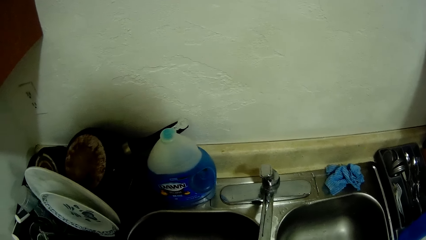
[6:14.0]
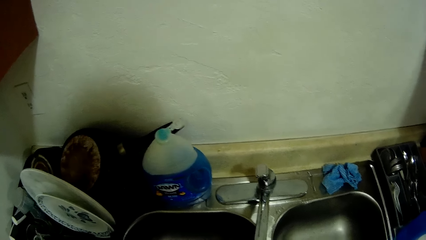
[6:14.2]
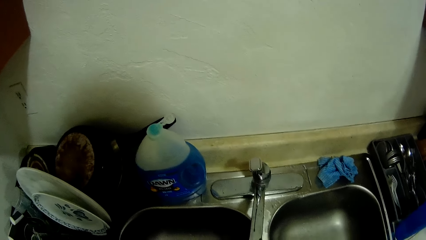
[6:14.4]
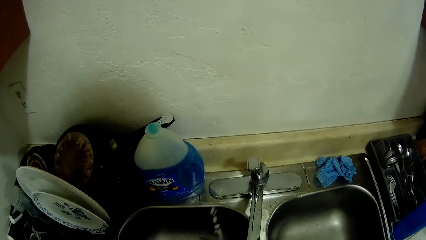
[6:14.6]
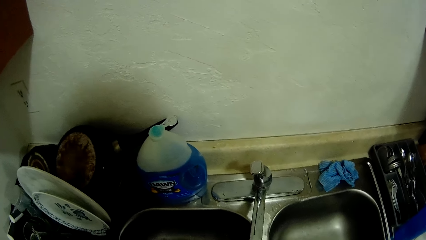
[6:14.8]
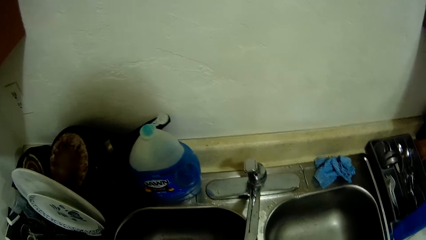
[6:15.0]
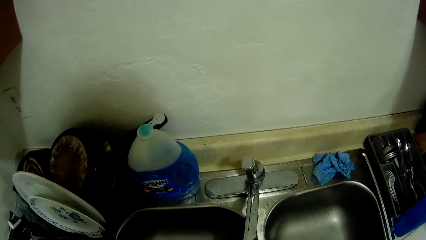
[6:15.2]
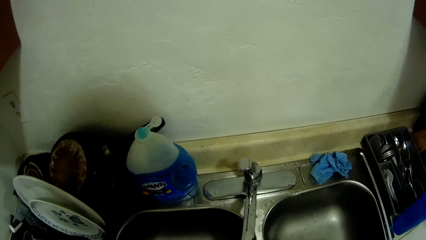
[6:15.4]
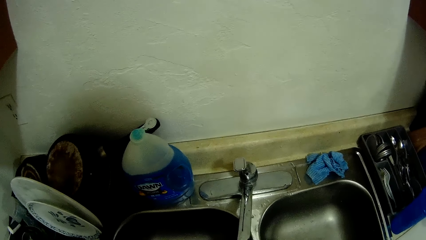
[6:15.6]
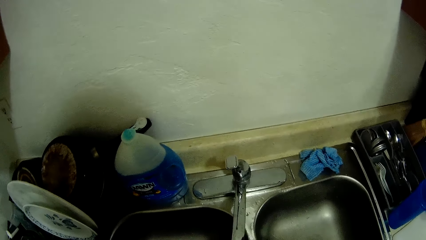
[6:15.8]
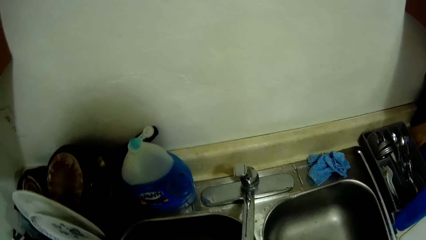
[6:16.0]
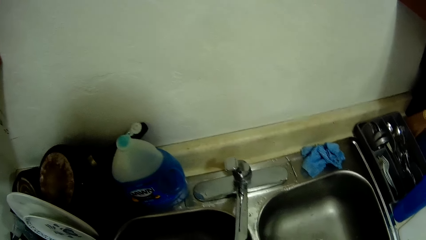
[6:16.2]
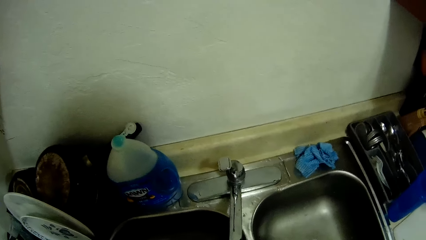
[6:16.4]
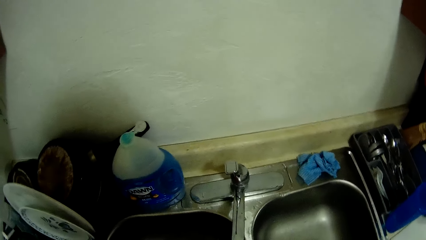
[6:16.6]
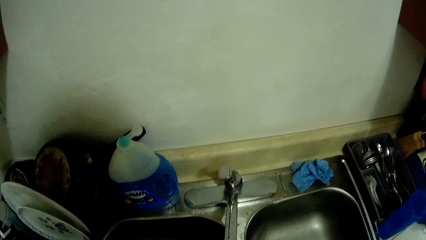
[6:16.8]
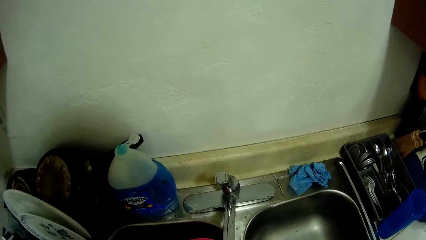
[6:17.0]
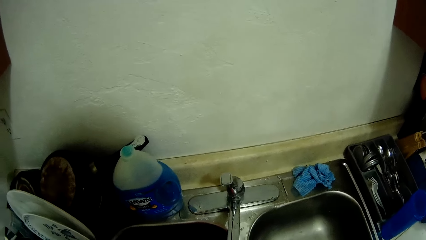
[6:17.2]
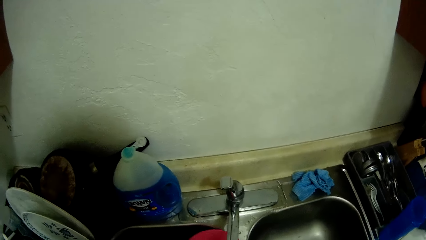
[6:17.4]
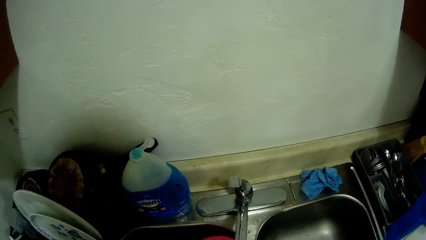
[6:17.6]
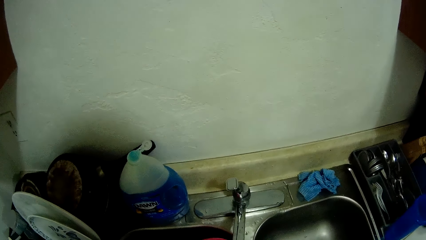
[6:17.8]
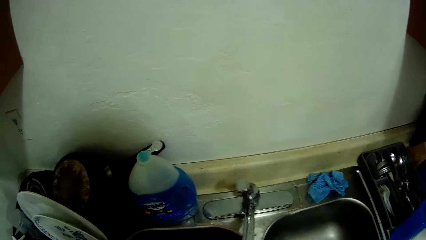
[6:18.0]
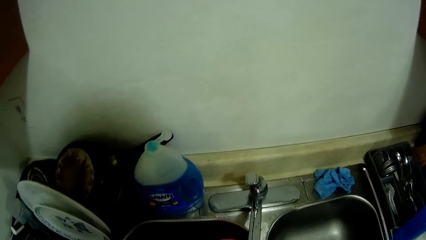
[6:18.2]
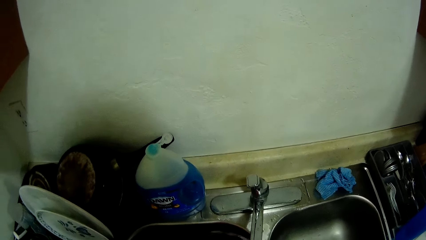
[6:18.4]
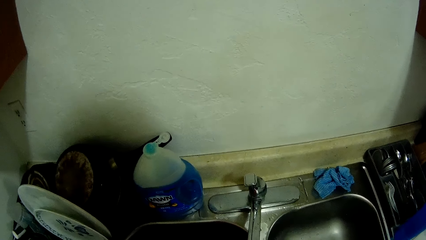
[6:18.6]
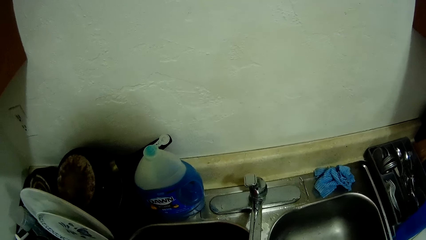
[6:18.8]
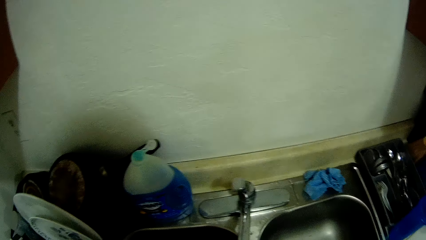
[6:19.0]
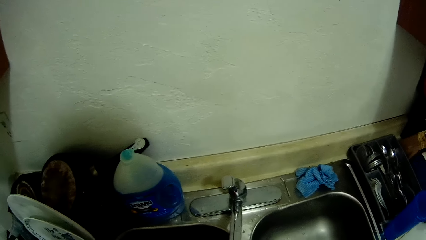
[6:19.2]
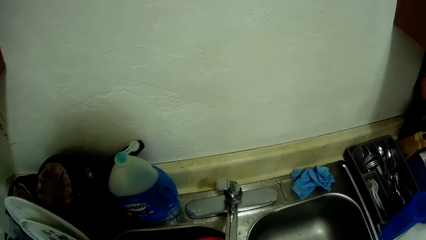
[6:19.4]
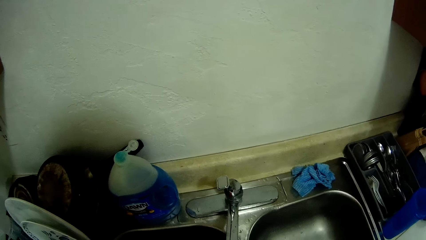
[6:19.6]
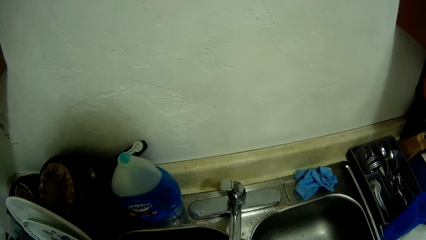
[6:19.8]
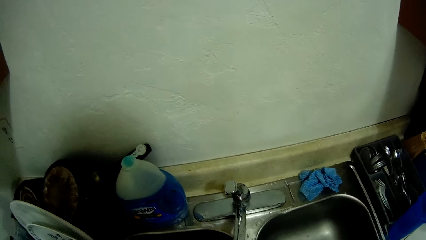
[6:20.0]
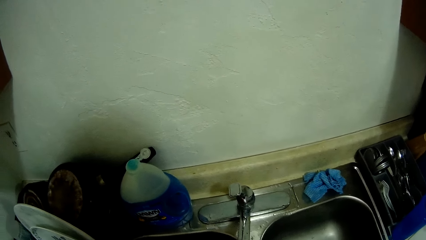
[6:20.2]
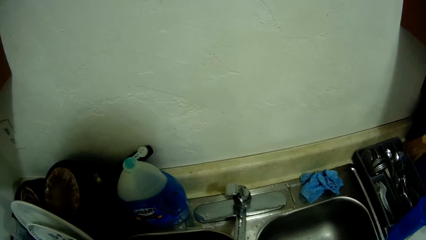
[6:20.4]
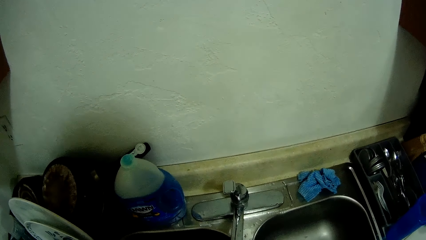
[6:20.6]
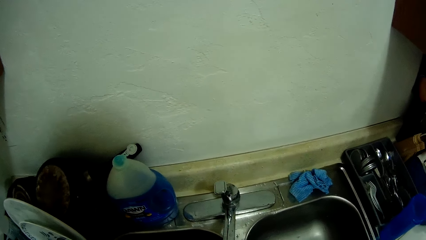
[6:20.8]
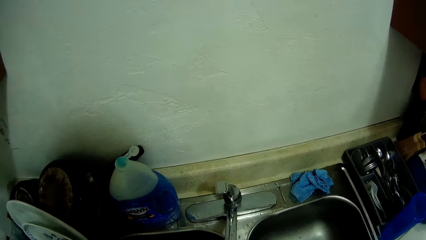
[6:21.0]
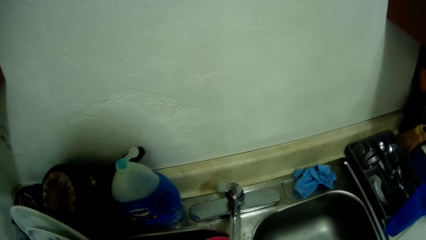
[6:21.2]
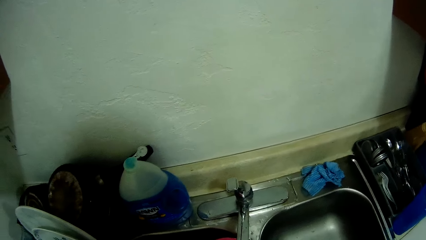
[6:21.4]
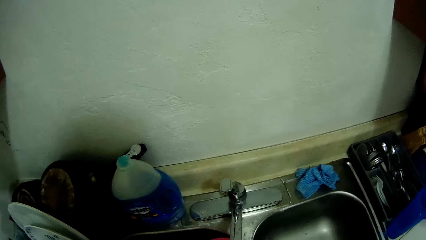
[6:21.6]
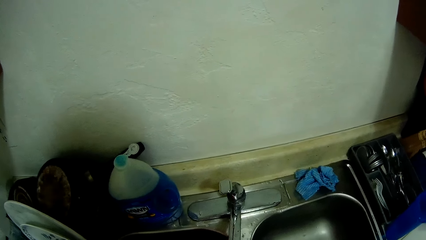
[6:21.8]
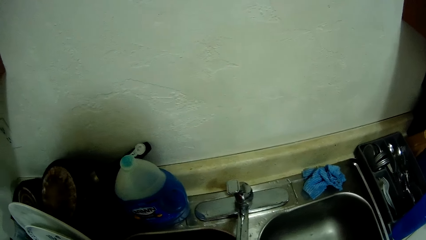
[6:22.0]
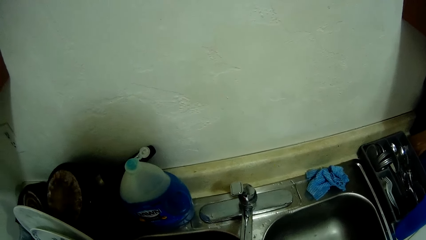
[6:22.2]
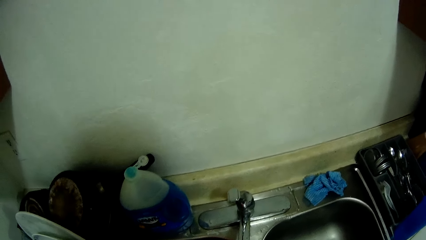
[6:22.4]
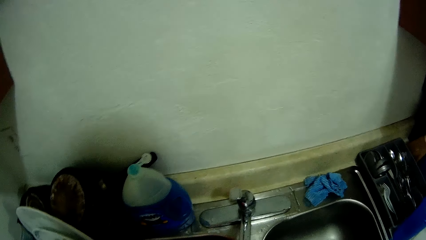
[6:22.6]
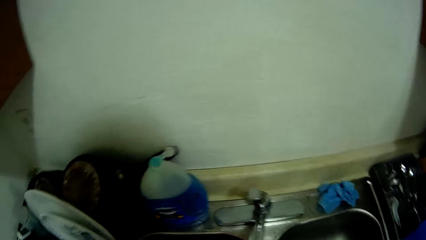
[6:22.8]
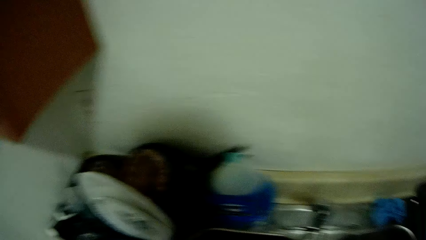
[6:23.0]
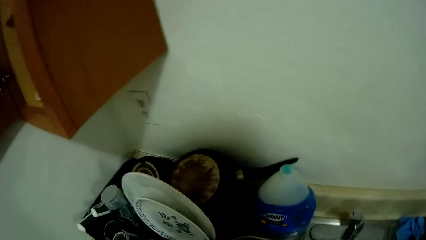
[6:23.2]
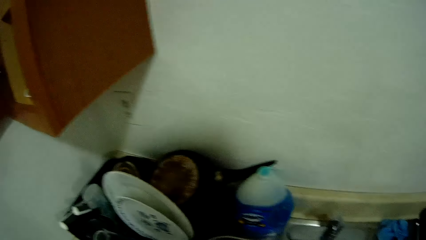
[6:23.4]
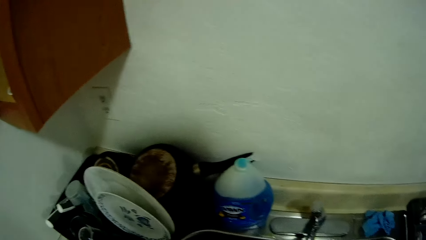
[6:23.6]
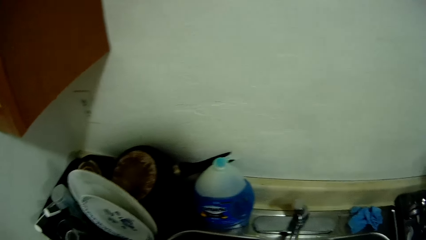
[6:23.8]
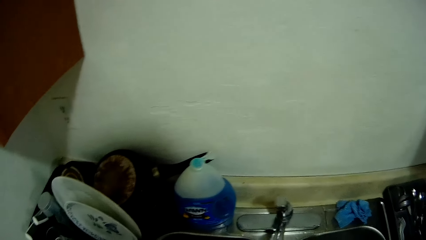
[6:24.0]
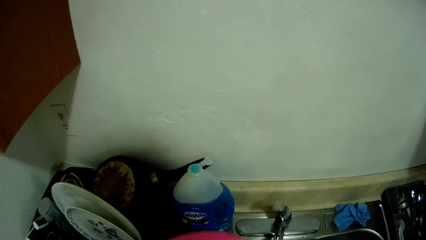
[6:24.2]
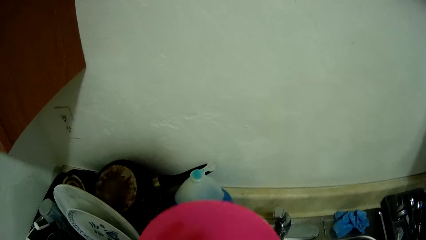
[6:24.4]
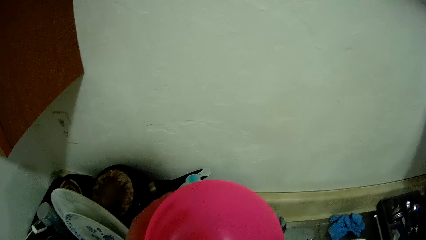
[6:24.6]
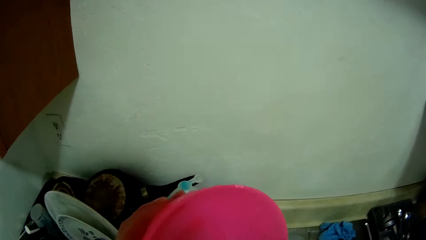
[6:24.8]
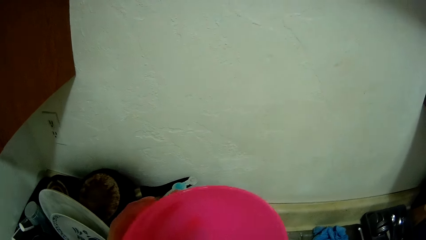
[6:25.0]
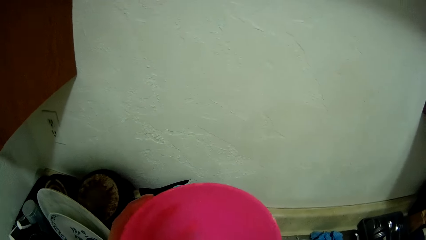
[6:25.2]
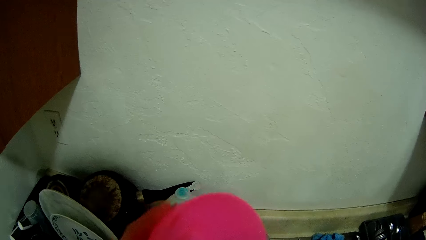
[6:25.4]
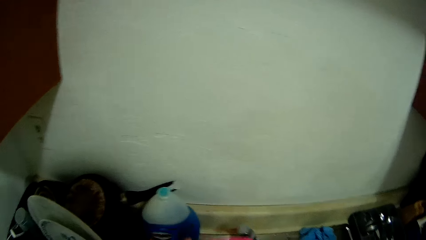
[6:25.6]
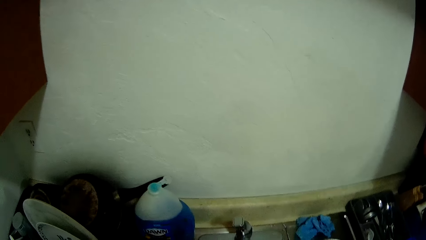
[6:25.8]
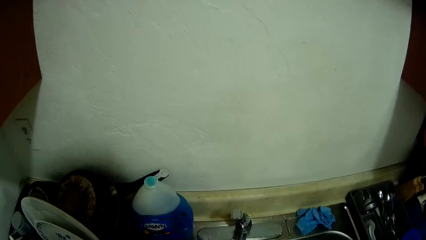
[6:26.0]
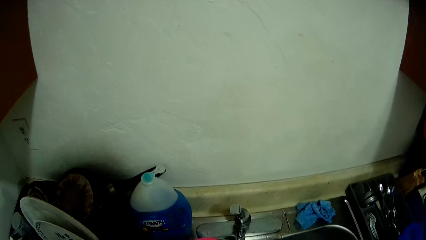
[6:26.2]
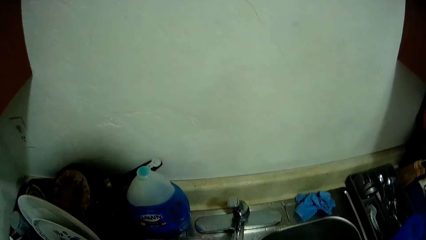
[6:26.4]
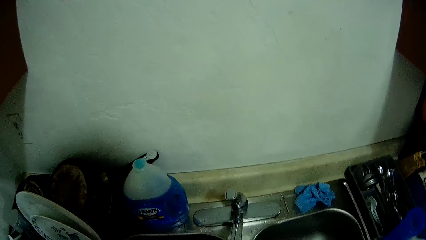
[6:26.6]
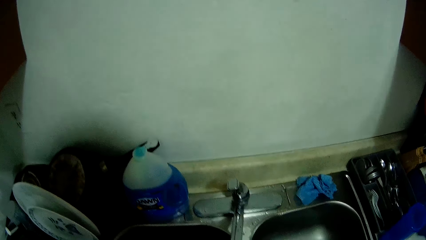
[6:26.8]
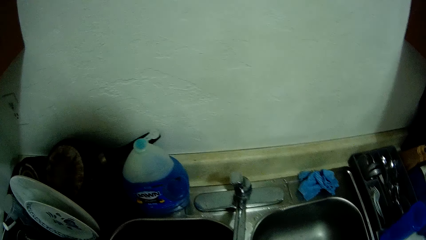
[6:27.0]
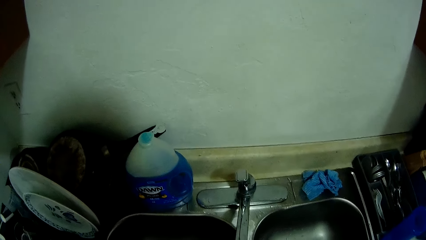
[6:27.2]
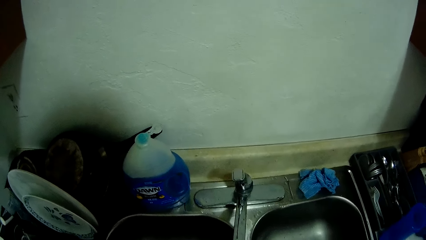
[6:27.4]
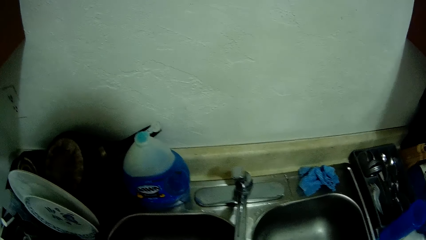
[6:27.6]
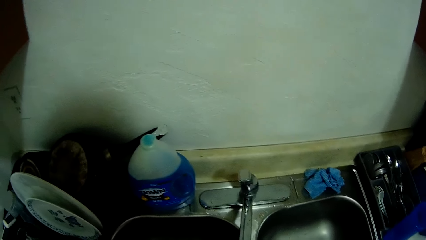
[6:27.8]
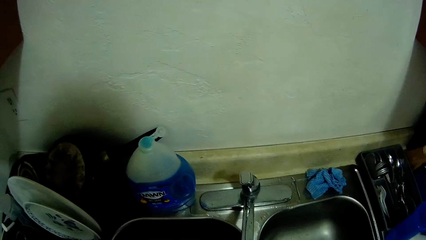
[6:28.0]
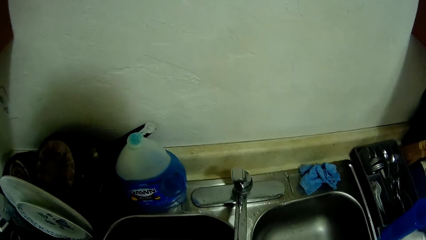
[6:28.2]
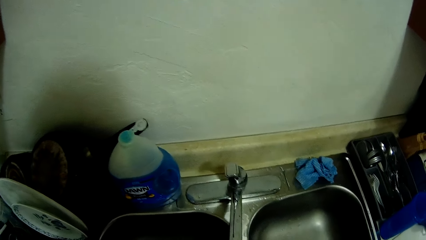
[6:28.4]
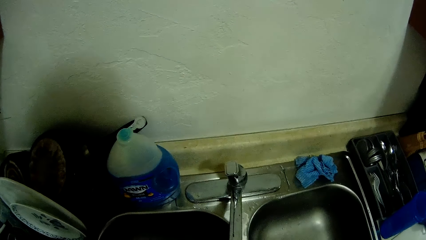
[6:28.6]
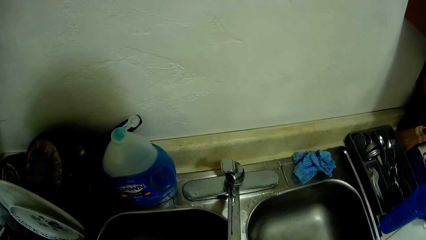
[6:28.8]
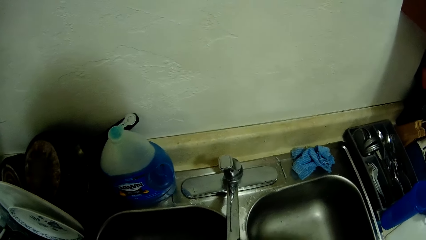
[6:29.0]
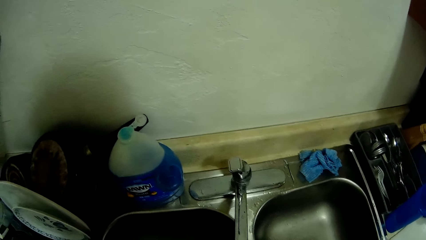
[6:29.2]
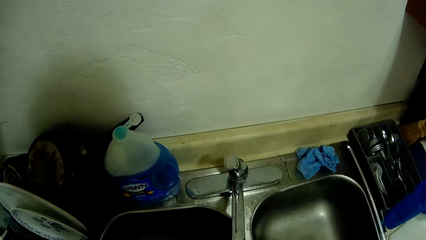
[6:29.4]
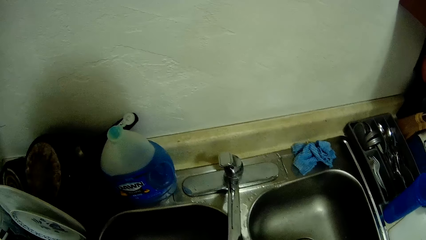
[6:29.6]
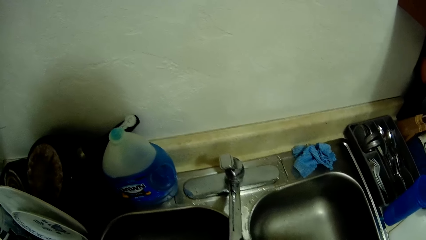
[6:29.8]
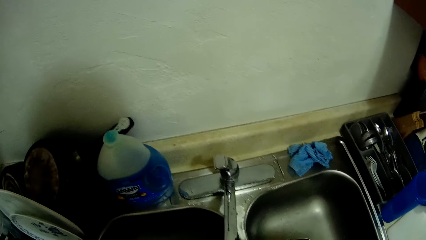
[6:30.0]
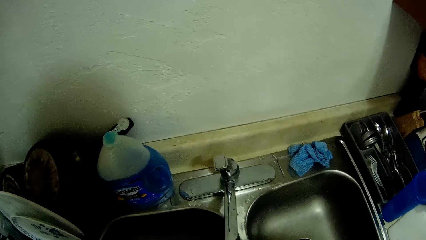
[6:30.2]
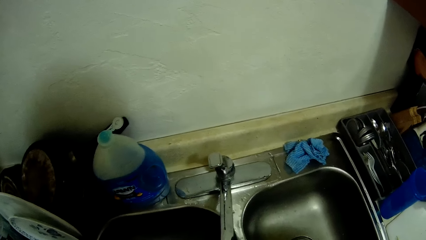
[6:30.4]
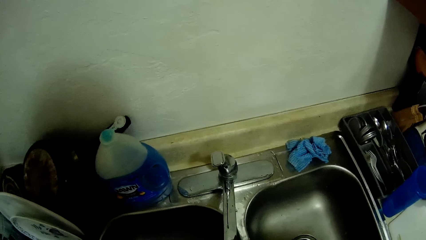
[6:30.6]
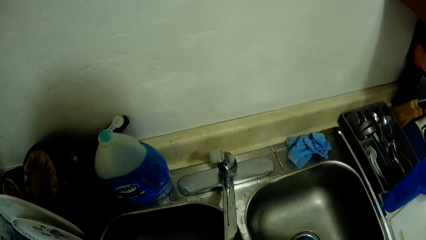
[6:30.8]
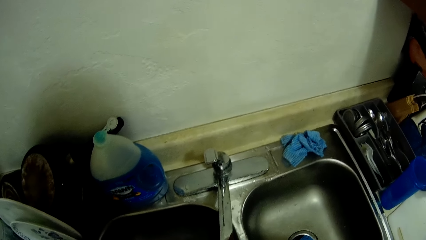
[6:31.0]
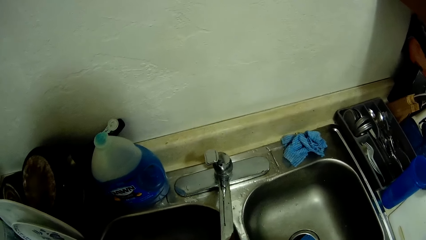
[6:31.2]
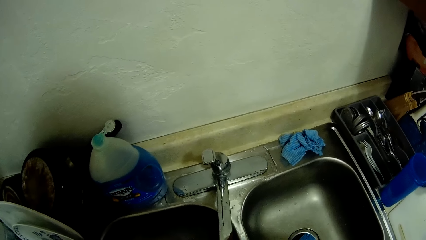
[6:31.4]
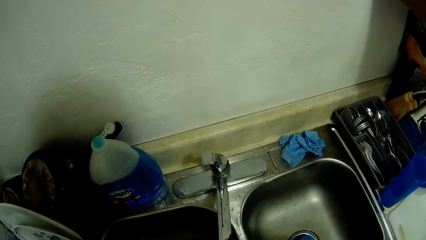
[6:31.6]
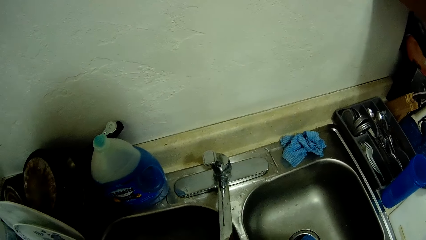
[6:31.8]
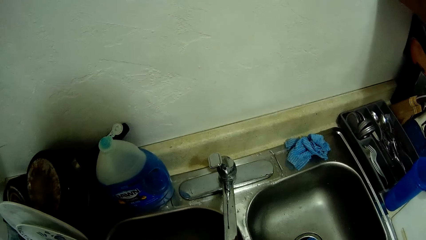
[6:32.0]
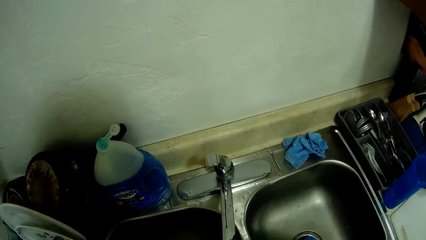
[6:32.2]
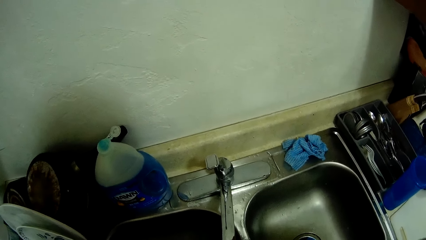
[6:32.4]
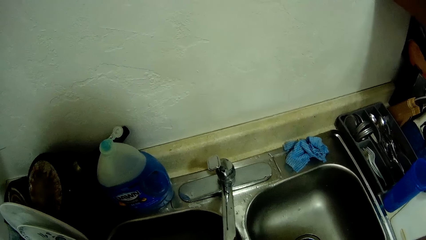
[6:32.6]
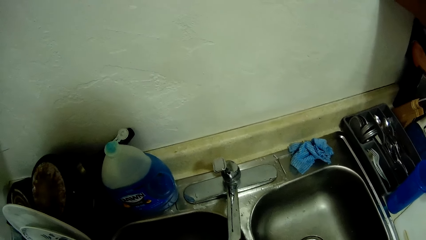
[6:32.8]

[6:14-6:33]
The camera wearer holds a plate in her hands. She looks at the bowl and cleans the bowl.
